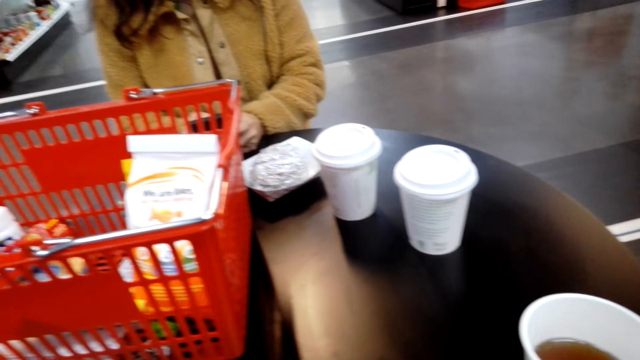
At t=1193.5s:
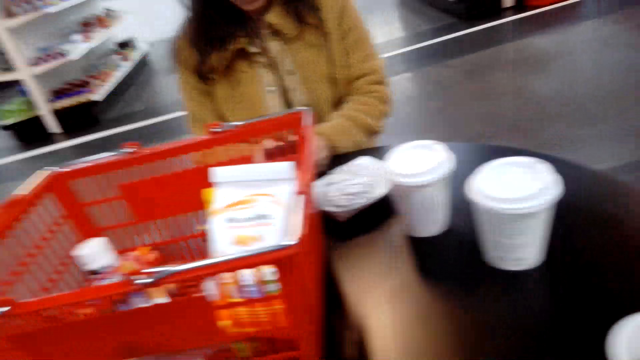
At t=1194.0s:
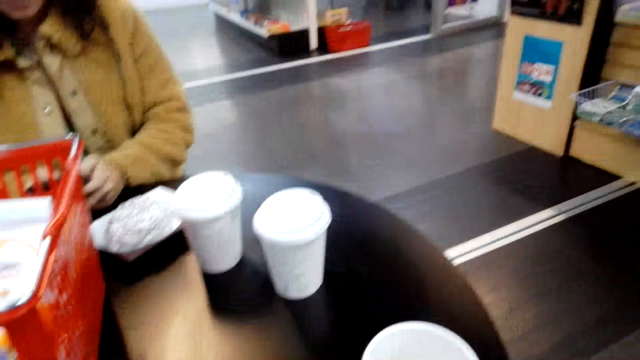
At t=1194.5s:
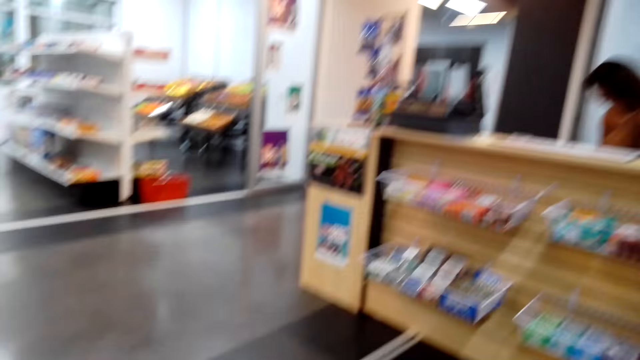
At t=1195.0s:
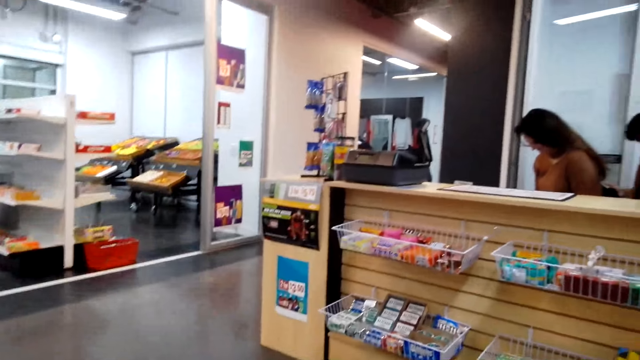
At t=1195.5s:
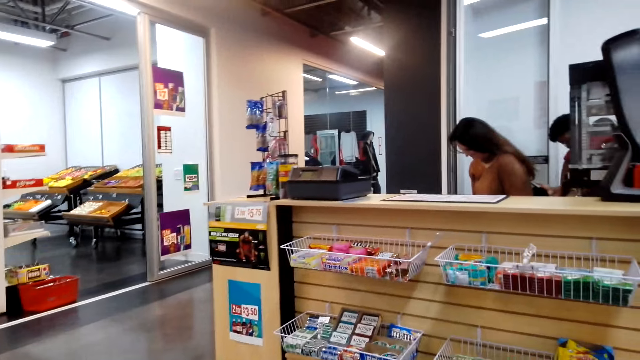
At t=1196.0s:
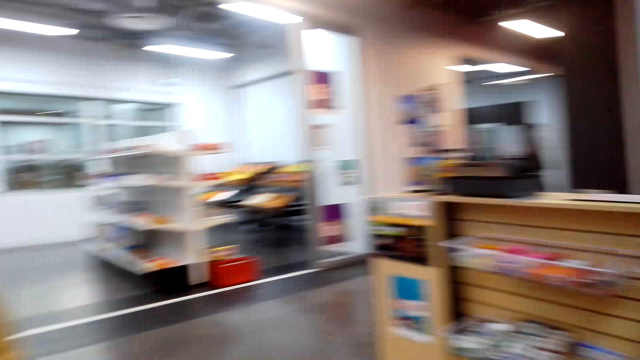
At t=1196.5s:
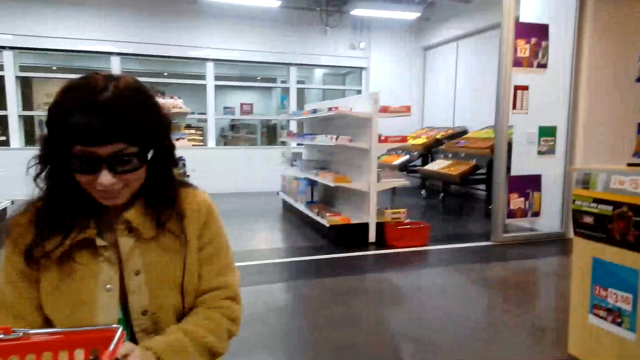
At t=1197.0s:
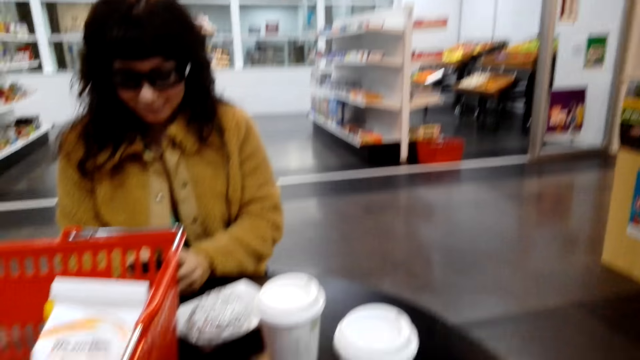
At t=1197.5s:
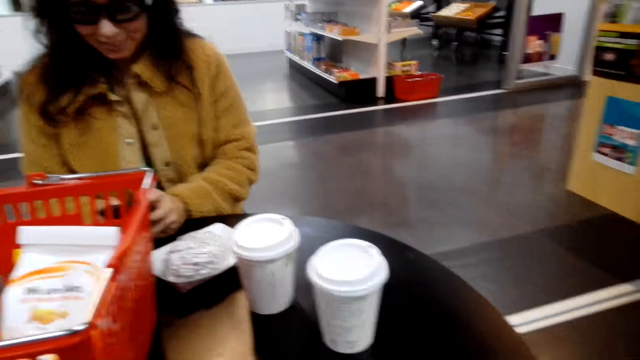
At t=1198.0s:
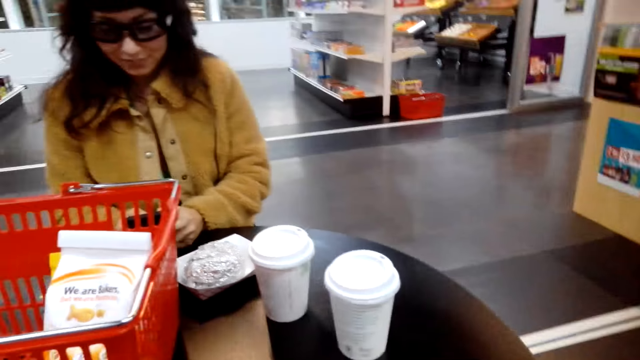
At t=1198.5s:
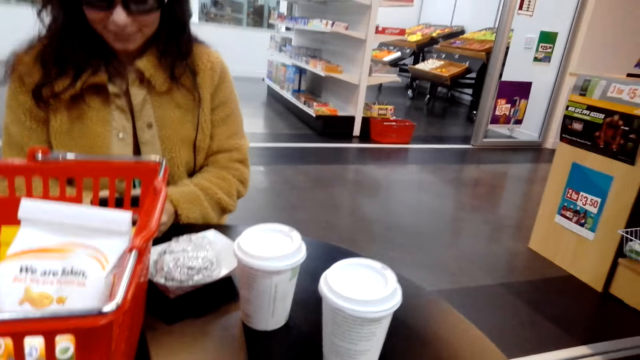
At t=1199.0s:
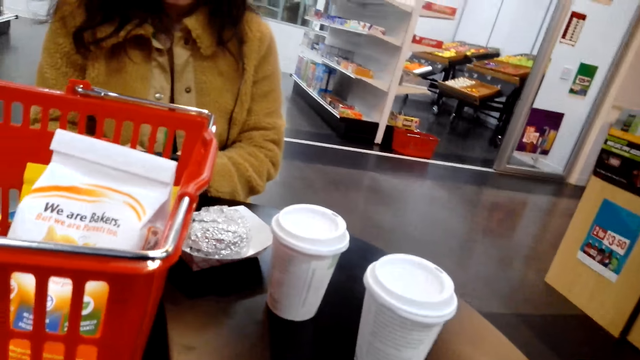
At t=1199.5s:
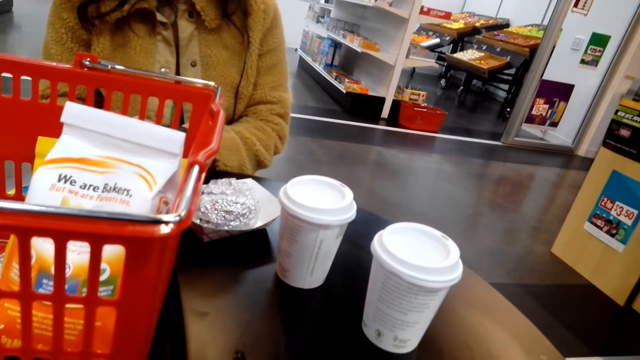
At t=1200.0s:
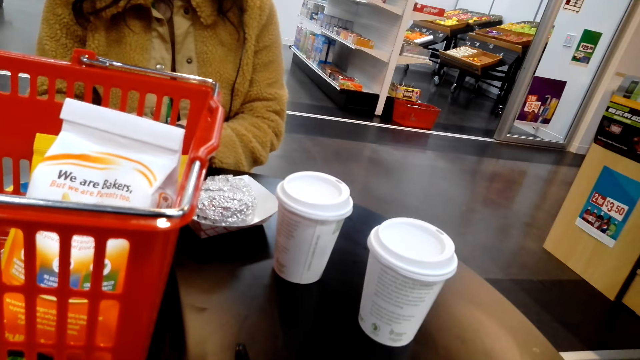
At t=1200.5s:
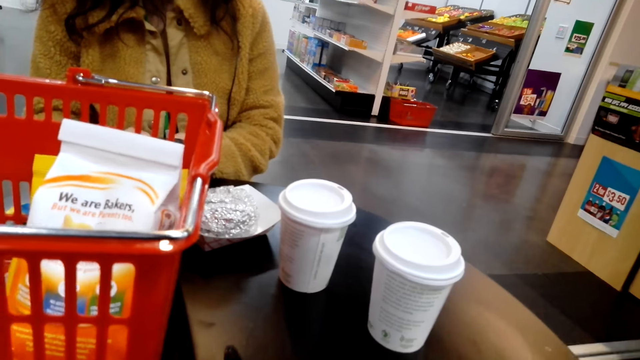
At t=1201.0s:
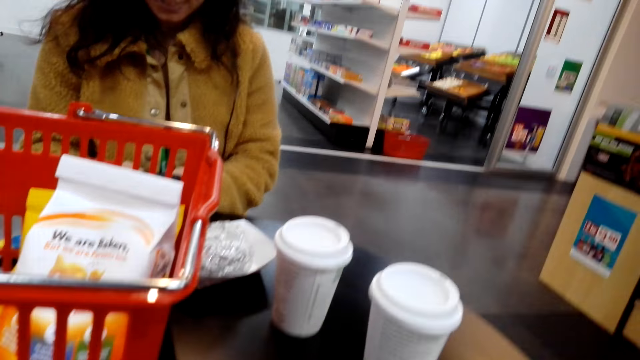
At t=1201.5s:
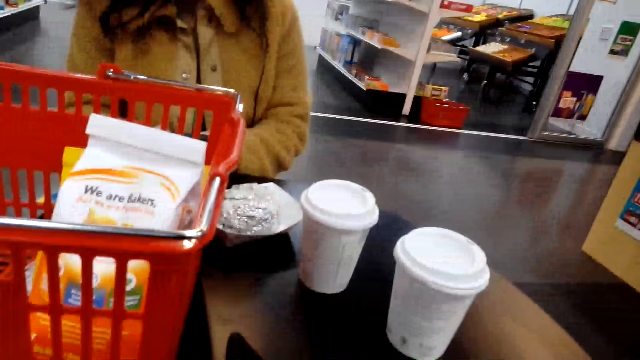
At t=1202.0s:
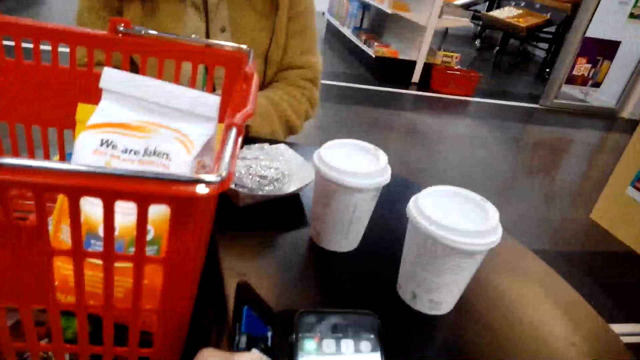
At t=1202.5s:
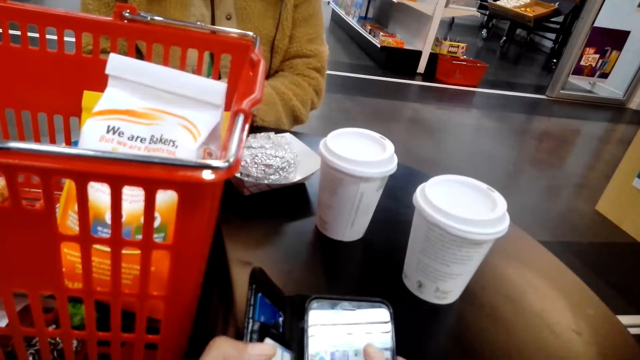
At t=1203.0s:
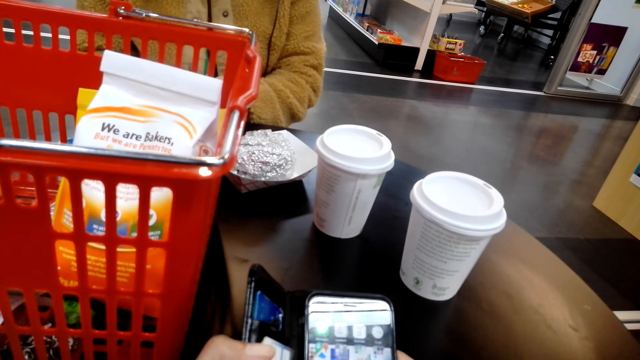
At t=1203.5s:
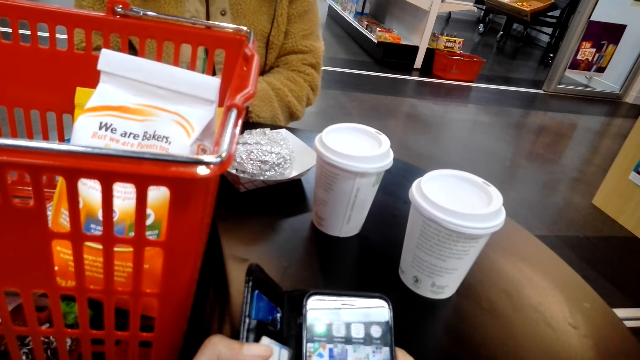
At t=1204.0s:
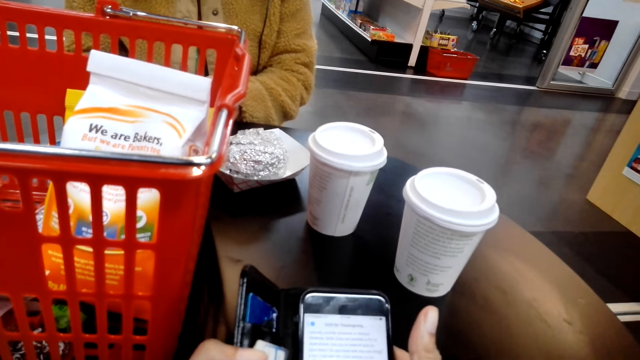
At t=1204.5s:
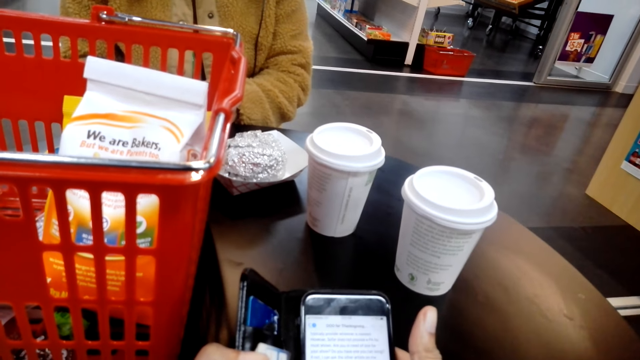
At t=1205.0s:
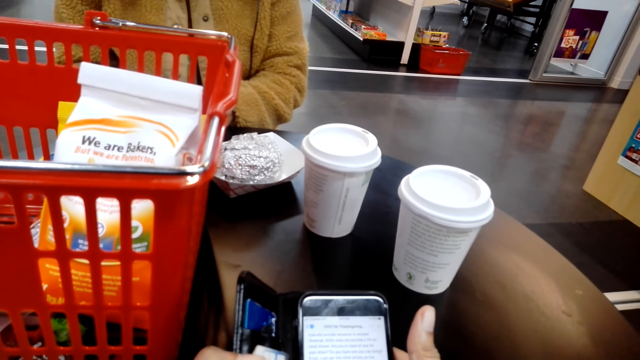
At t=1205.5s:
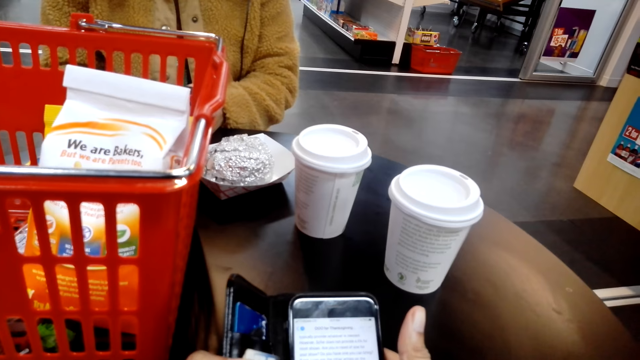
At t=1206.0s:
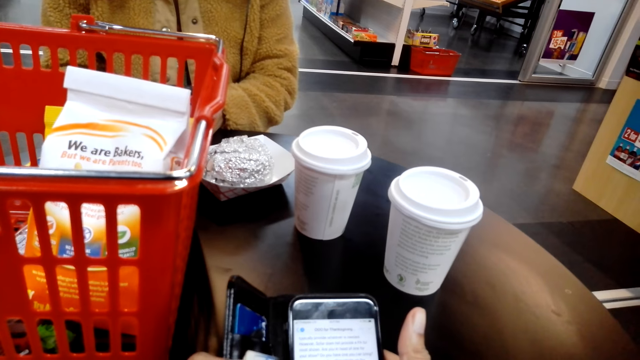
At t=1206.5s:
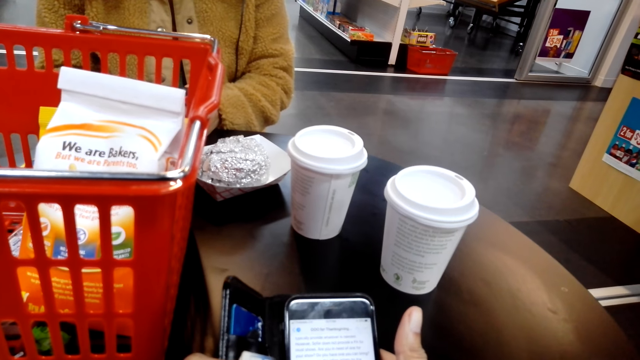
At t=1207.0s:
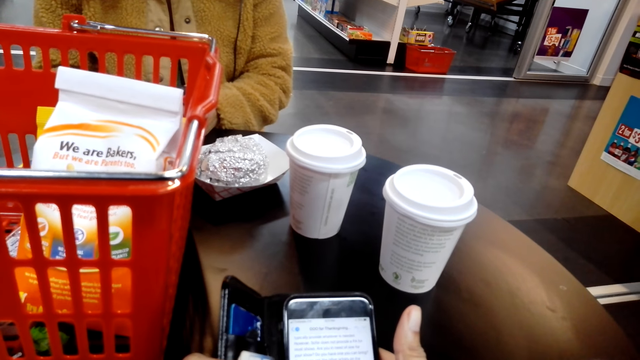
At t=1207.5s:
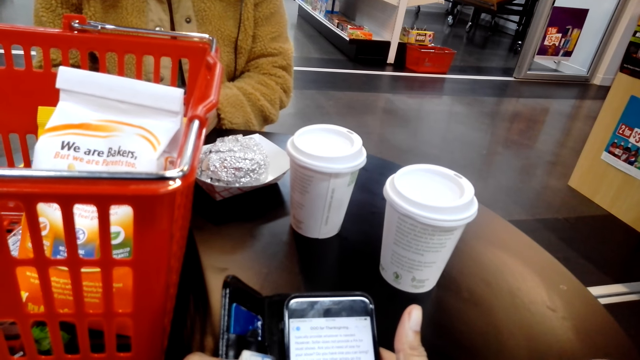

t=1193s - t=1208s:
The camera wearer uses the phone.

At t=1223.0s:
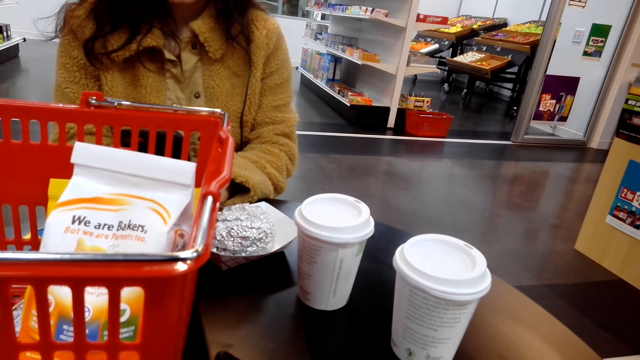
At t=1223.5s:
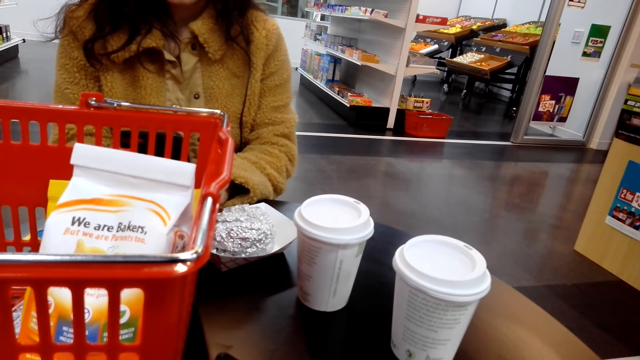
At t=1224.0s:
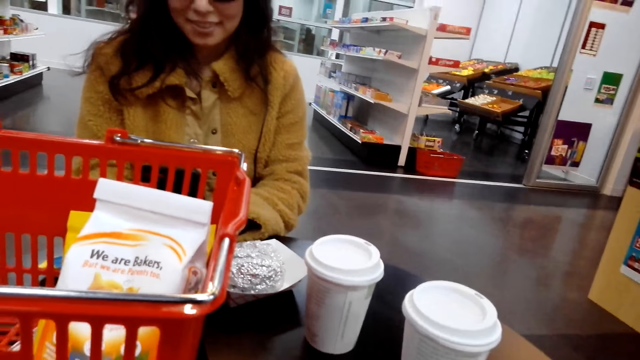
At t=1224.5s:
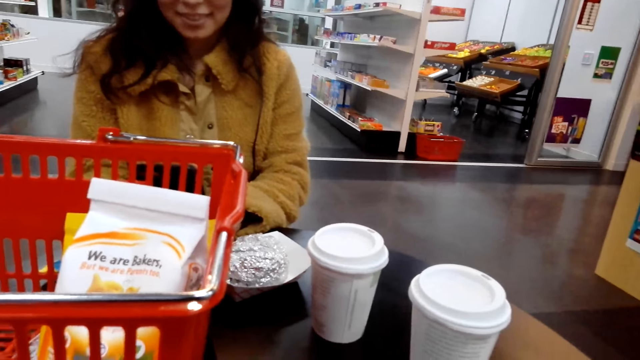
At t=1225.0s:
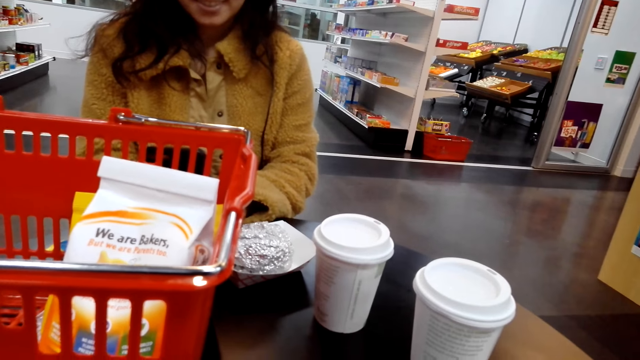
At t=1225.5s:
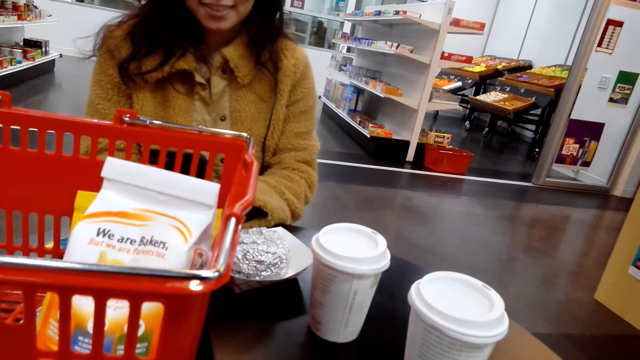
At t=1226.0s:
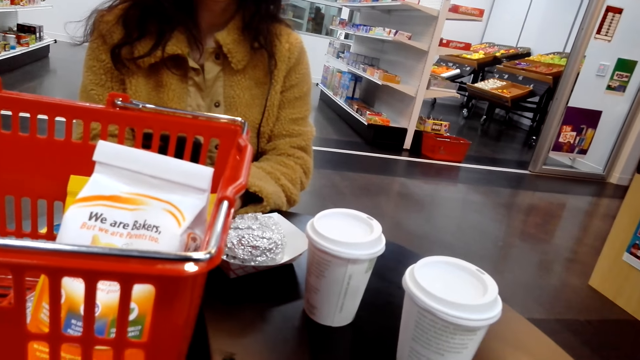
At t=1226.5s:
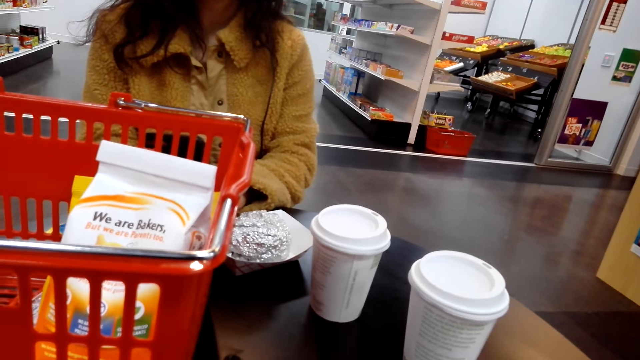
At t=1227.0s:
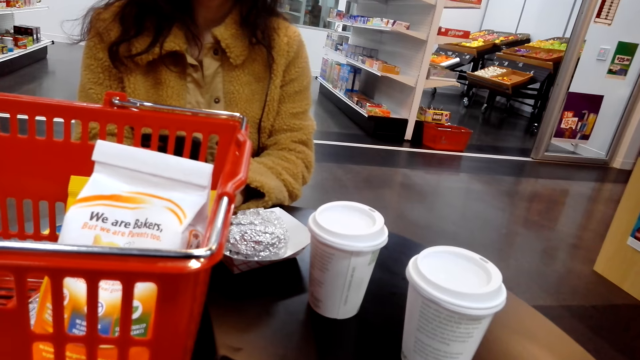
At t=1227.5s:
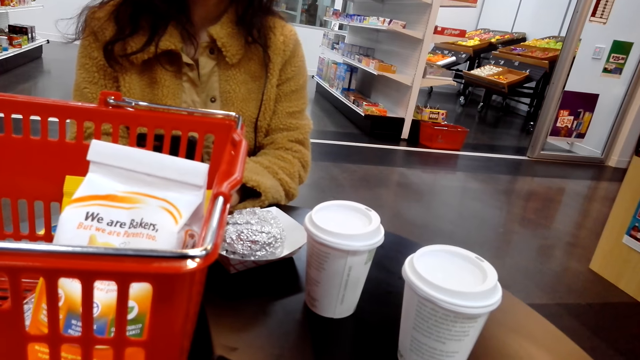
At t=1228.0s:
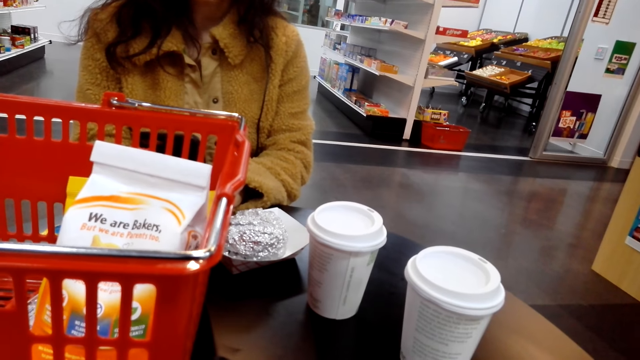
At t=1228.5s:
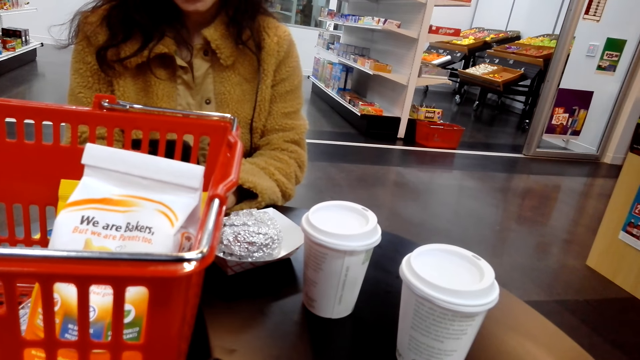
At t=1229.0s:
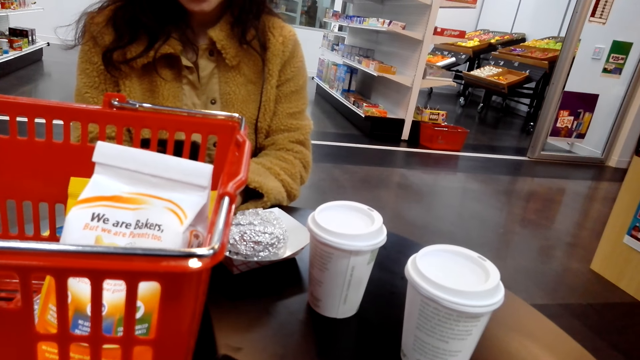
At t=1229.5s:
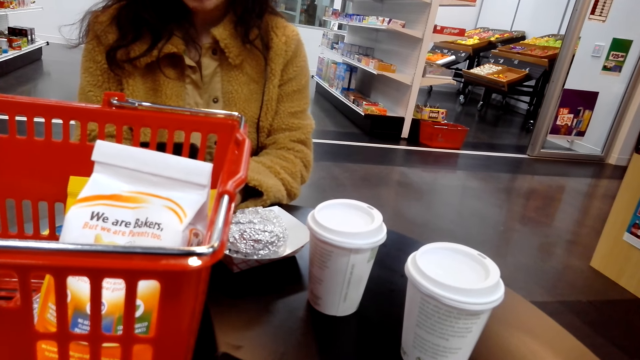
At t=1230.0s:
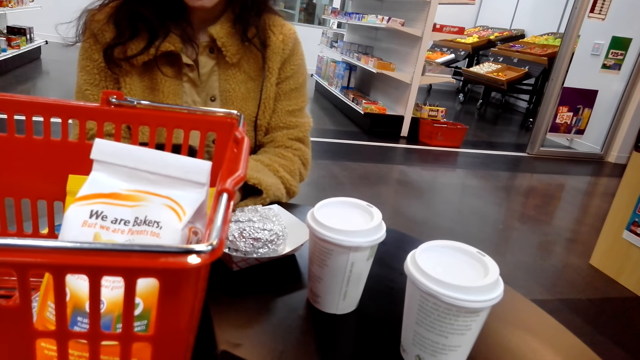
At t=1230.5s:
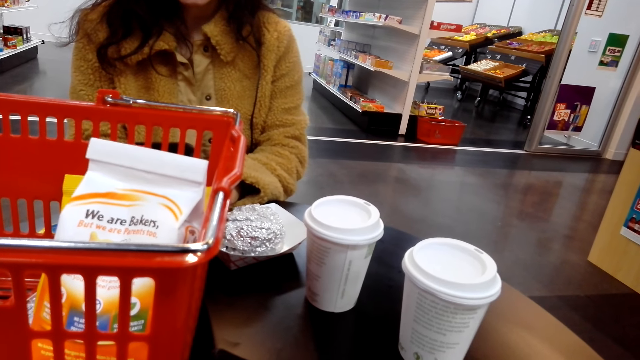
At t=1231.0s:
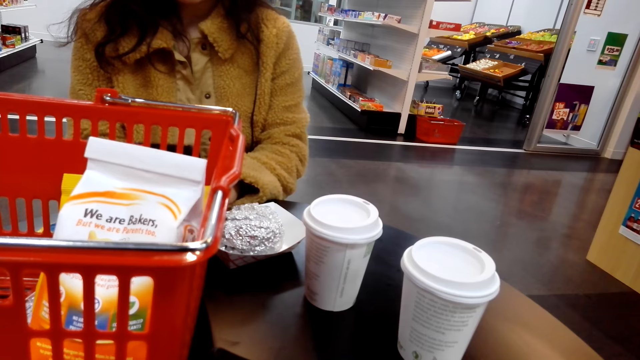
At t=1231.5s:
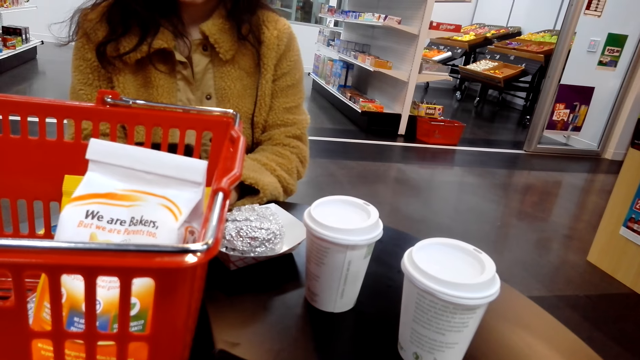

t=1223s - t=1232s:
The camera wearer talks to a lady. The lady talks to the camera wearer.
